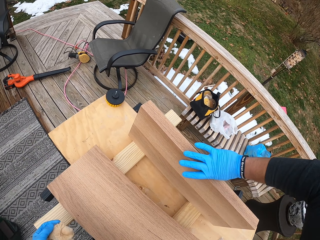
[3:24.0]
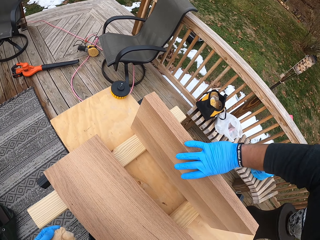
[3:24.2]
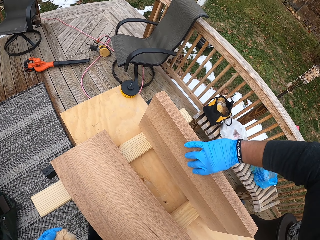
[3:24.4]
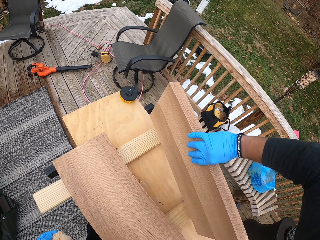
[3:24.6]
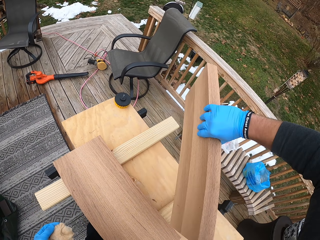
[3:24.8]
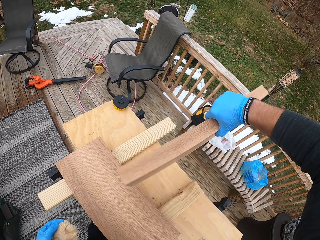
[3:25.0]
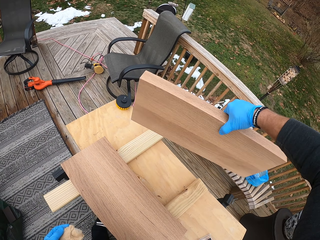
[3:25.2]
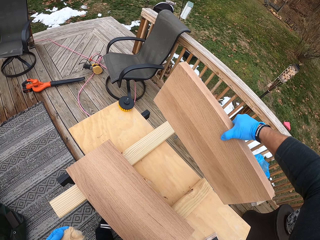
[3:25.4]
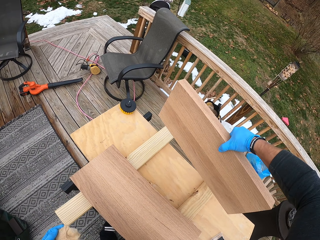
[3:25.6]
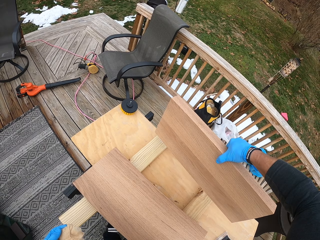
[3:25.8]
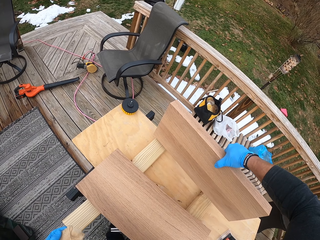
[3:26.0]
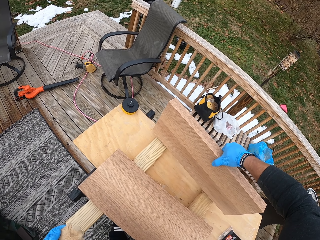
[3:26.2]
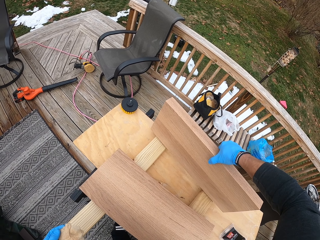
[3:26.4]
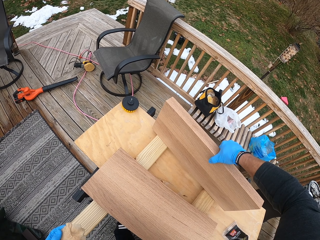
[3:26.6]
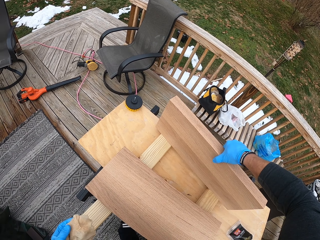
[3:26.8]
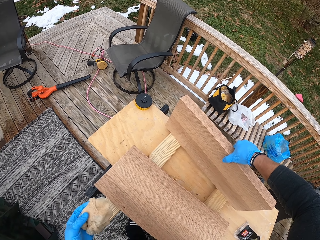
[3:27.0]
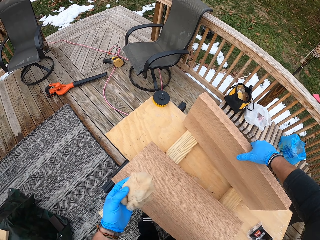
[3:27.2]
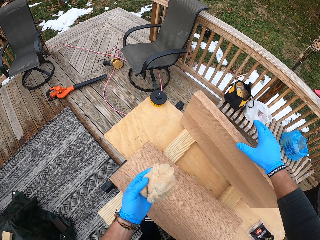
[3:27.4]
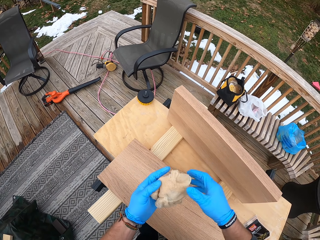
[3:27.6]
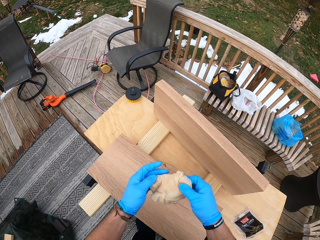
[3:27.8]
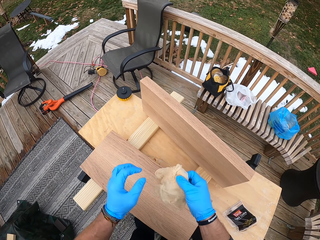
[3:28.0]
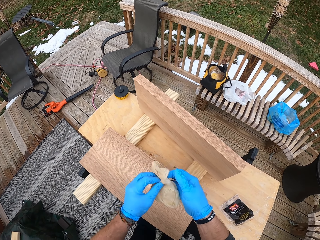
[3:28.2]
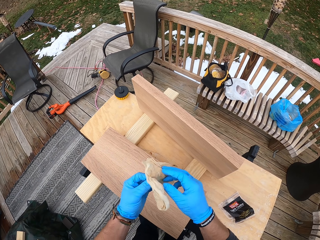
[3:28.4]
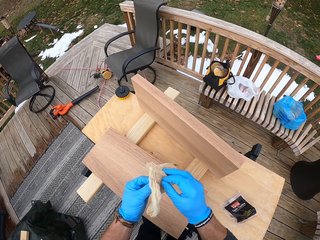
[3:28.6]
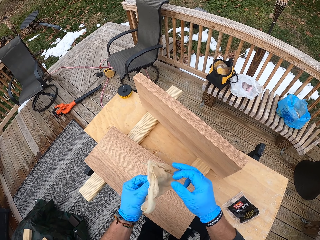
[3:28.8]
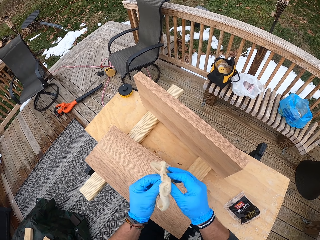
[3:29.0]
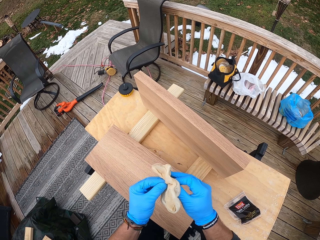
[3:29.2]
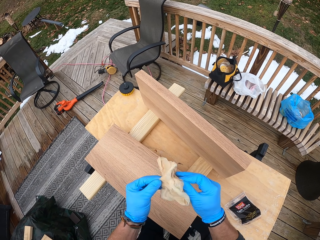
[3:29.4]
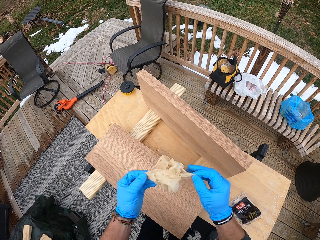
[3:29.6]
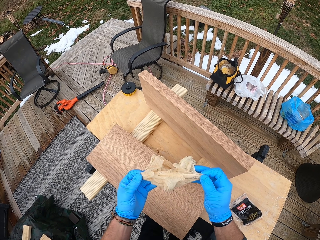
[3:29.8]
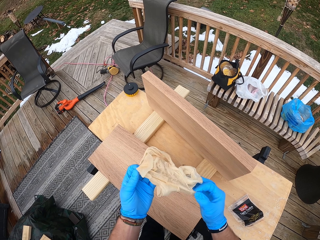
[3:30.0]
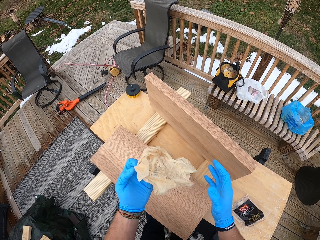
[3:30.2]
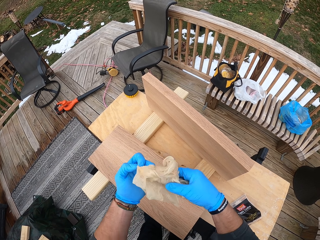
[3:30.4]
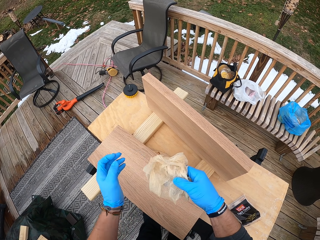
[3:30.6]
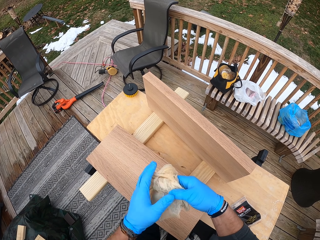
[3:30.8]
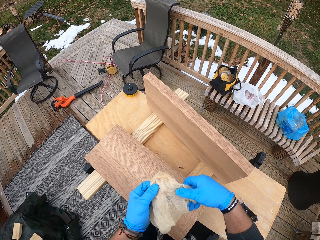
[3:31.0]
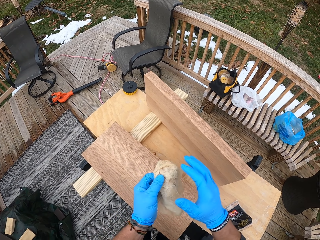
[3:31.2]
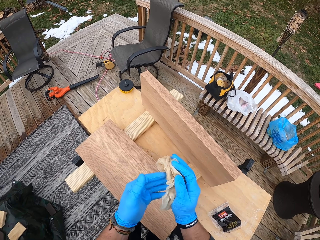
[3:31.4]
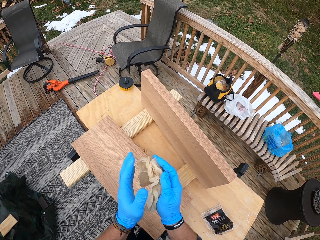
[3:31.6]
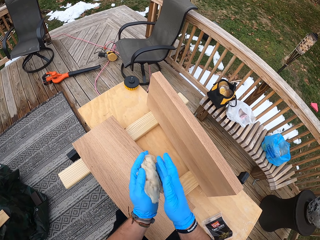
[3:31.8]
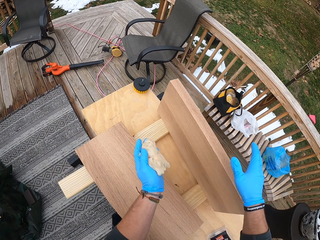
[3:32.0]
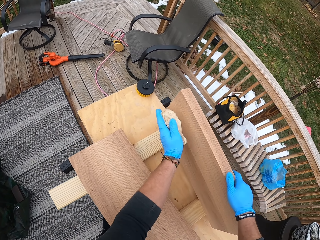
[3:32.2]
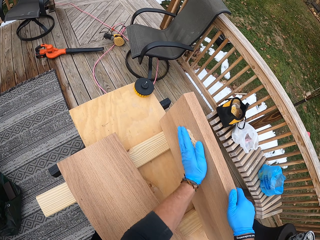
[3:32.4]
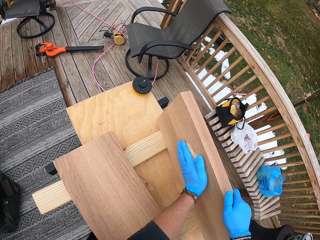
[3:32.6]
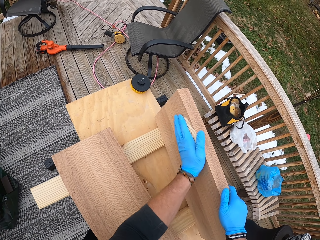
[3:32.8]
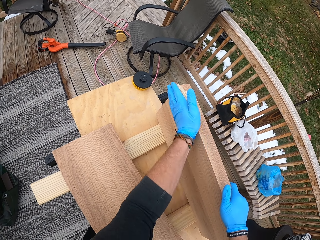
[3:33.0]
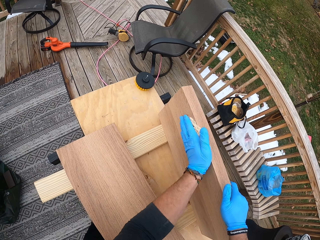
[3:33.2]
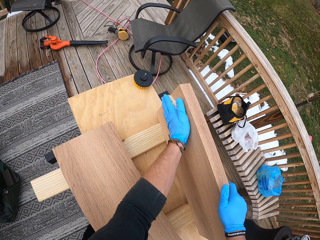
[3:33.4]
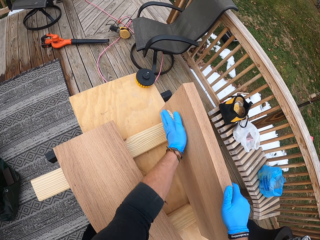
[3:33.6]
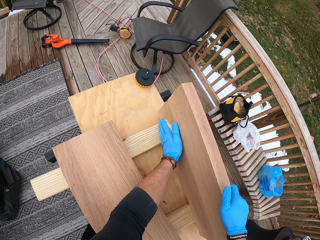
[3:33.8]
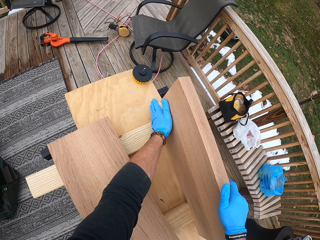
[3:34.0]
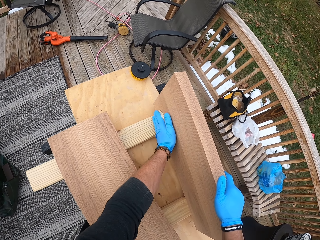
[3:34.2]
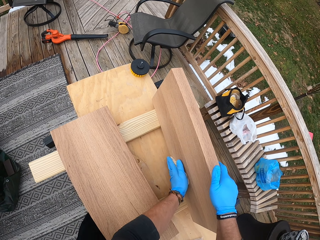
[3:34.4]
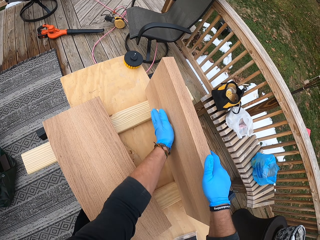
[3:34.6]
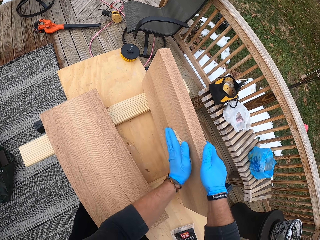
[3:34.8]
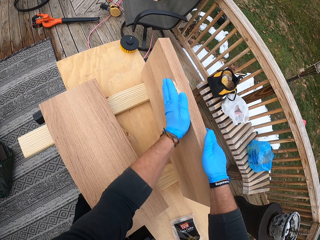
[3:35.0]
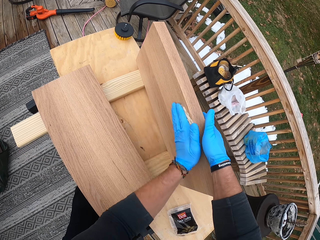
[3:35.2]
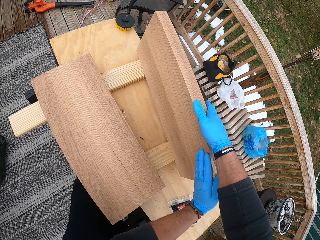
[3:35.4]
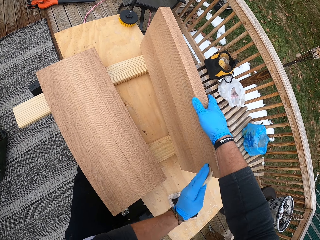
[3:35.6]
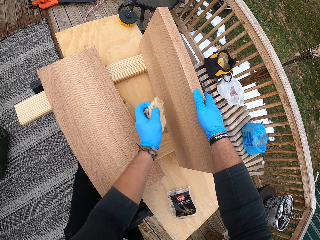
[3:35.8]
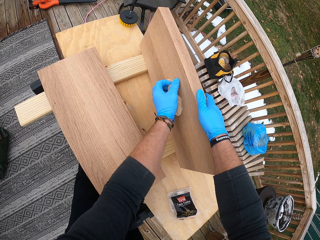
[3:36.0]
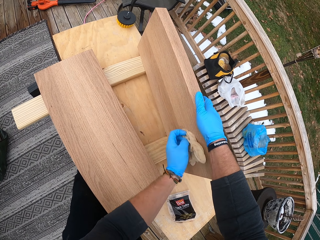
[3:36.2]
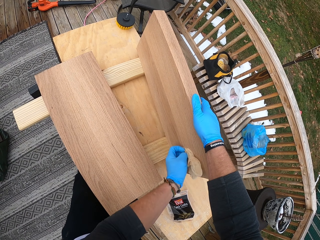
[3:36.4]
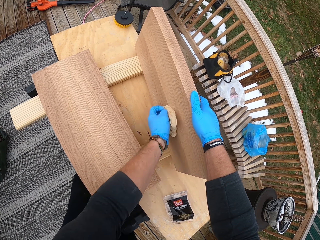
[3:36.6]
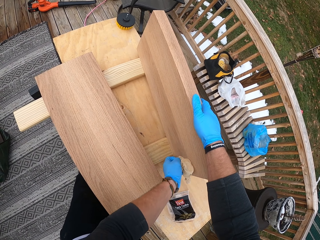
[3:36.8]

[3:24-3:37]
The camera wearer lifts the wood from the table with his right hand. He turns the piece of wood. He drops the wood with his right hand on the table. He holds the tack cloth with both hands. He holds the tack cloth with his right hand. He holds the tack cloth with both hands. He widens the tack cloth with both hands. He holds the tack cloth with his right hand. He holds the tack cloth with his left hand. He holds the wood on the table with his right hand. He wipes the wood in his right hand on the table with the tack cloth in his left hand.

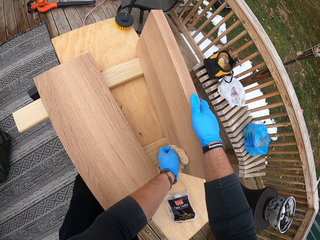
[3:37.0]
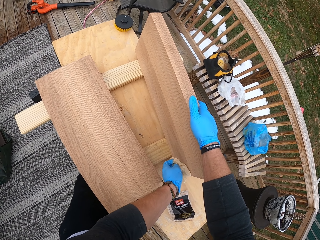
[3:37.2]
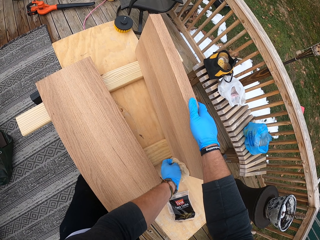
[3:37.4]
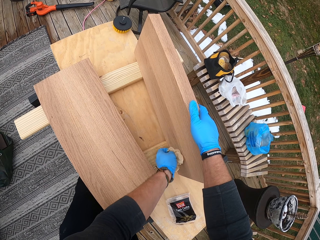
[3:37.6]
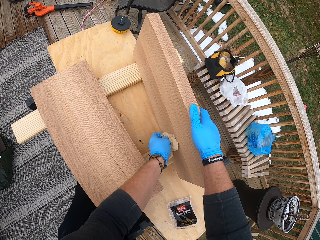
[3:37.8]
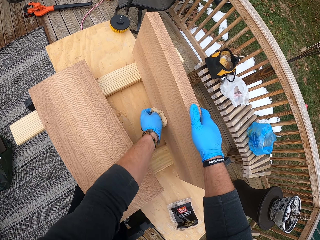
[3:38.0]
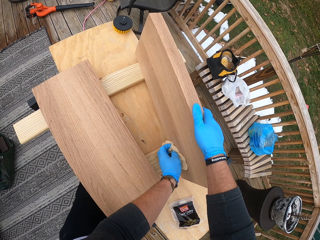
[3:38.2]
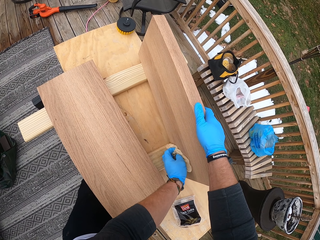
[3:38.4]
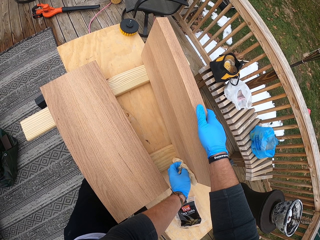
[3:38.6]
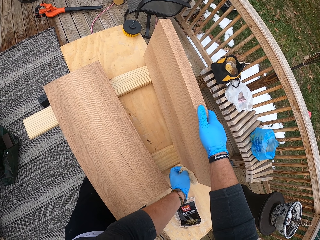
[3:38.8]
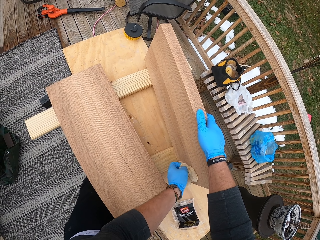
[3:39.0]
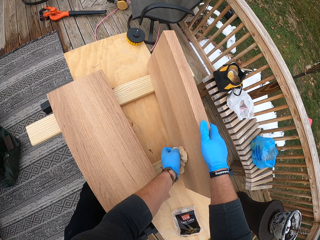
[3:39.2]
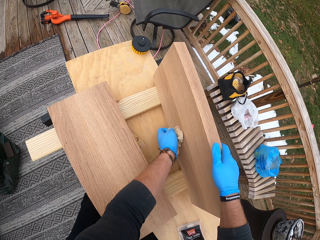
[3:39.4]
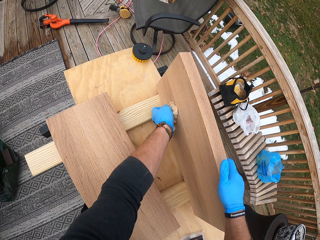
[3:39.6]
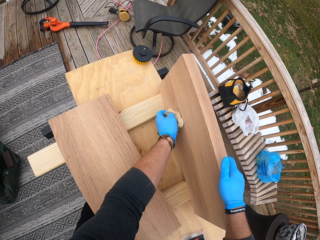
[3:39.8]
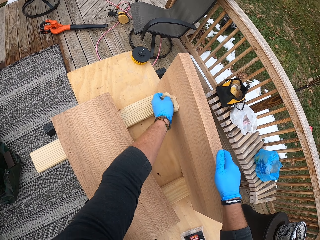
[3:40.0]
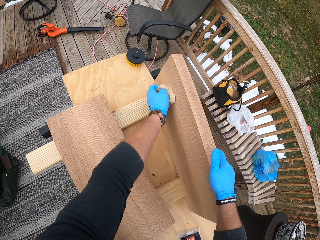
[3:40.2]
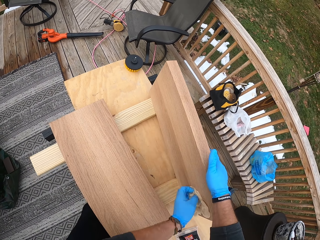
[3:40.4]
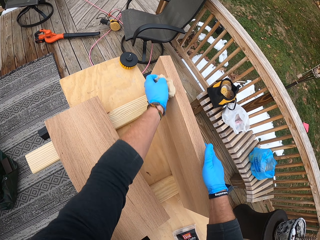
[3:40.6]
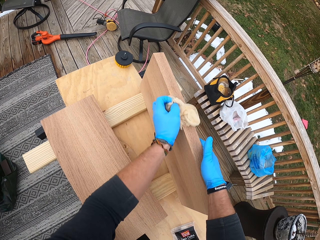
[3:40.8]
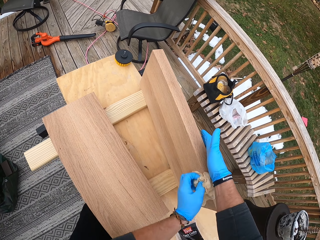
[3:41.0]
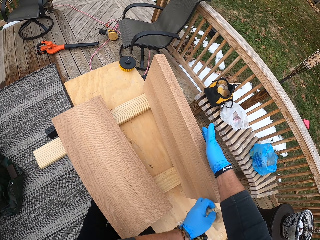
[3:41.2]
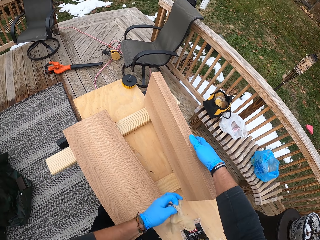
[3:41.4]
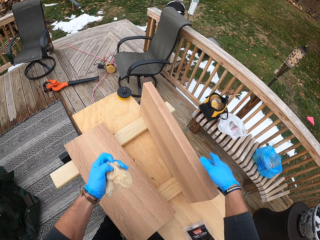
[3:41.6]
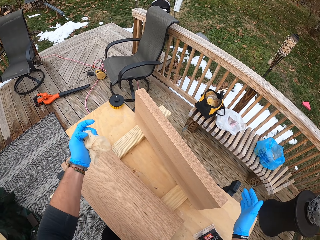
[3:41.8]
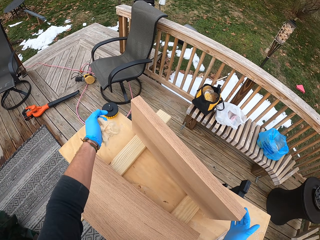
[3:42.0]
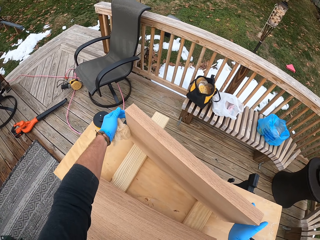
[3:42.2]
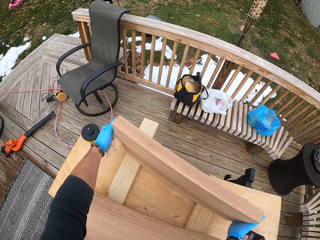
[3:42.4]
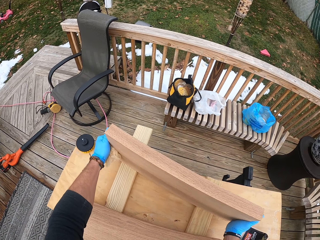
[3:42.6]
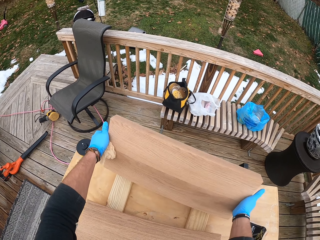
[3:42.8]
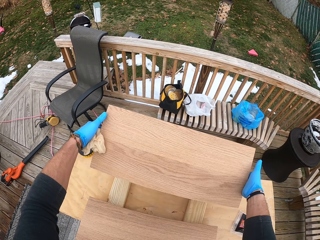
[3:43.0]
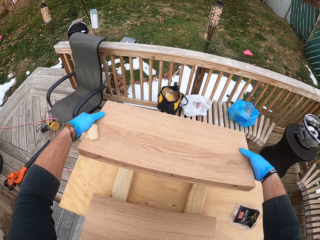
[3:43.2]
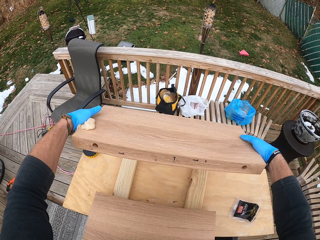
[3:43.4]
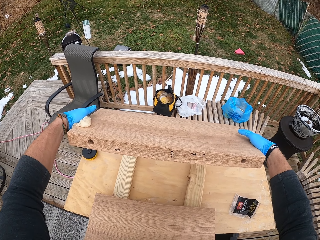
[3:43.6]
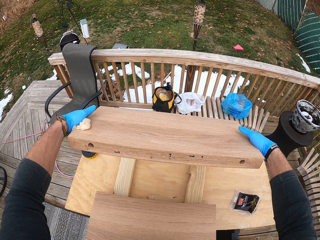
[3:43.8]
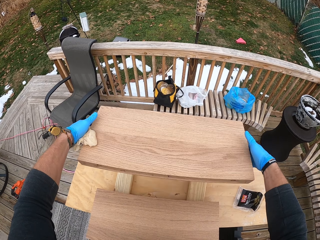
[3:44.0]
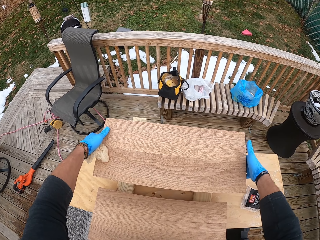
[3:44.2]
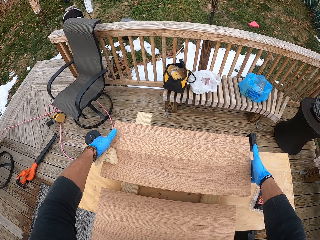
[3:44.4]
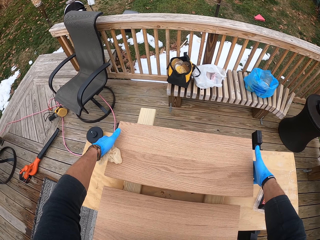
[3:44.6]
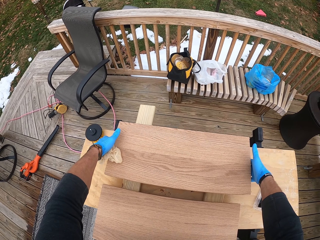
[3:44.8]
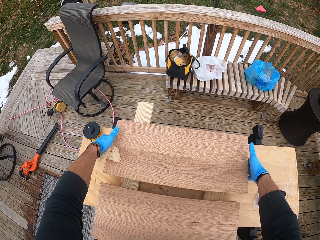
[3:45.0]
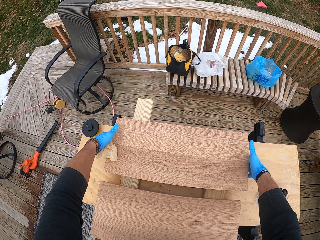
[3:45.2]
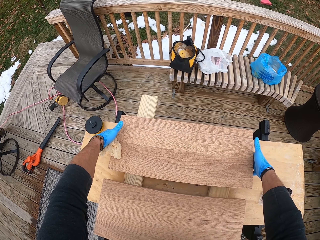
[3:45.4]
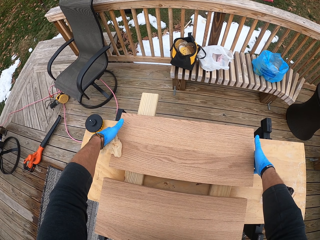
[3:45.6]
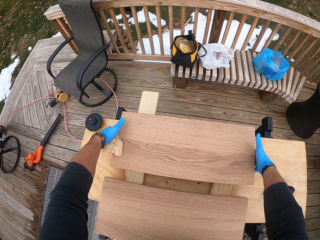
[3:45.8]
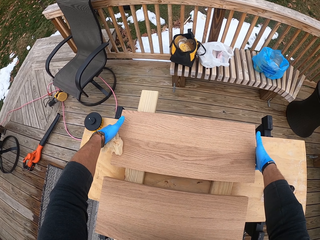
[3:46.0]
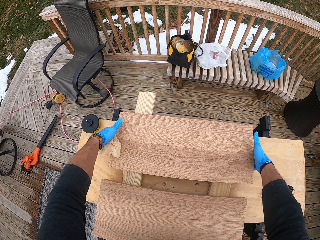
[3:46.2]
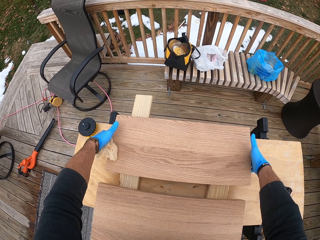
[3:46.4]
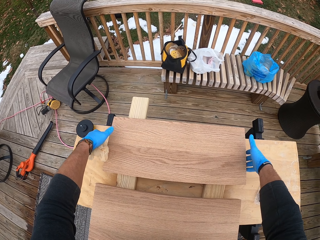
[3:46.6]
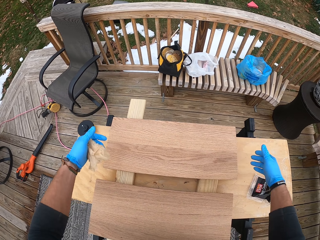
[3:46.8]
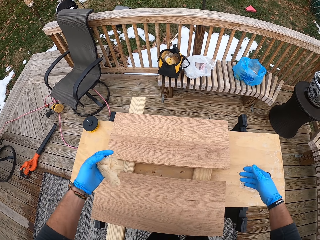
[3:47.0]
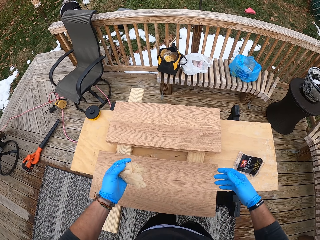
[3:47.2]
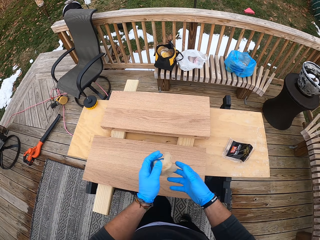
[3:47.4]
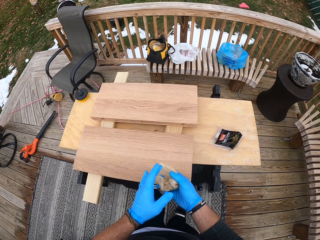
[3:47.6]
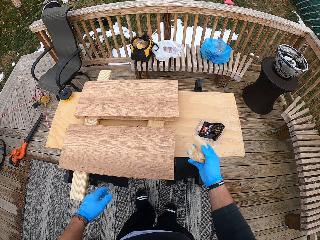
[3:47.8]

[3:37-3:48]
The camera wearer lifts the wood from the table with both hands. They turn the piece of wood. They inspect the piece of wood. They drop the wood on the table with both hands.
